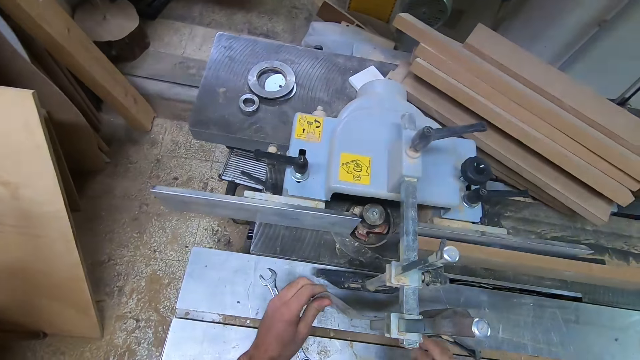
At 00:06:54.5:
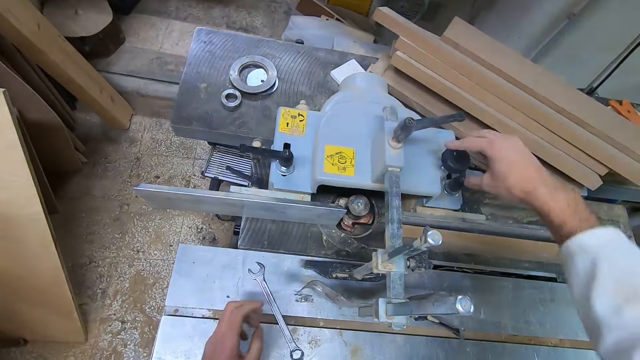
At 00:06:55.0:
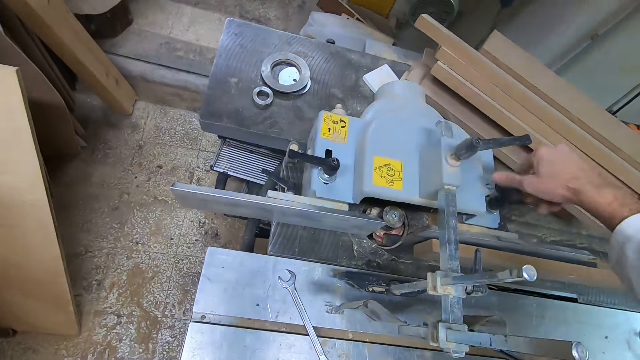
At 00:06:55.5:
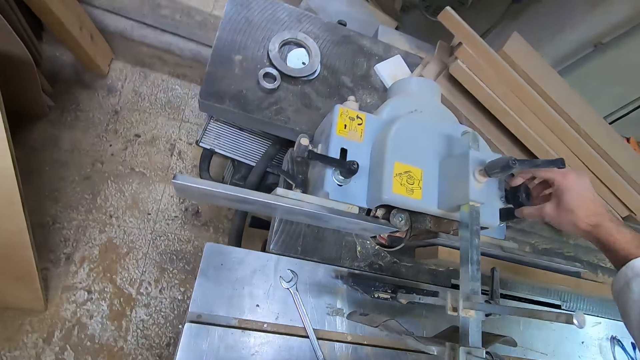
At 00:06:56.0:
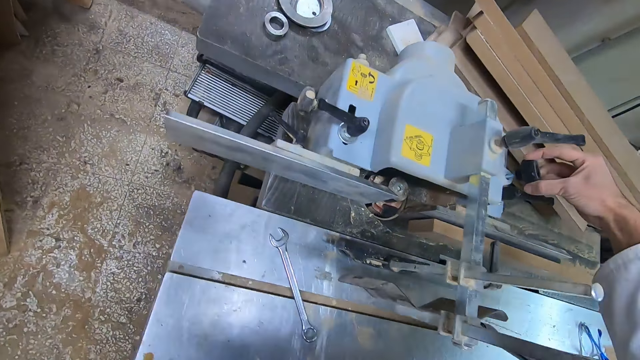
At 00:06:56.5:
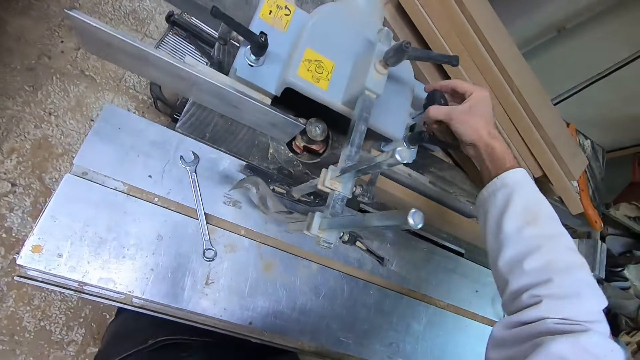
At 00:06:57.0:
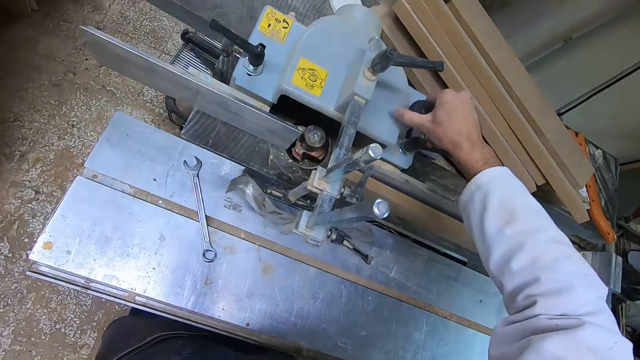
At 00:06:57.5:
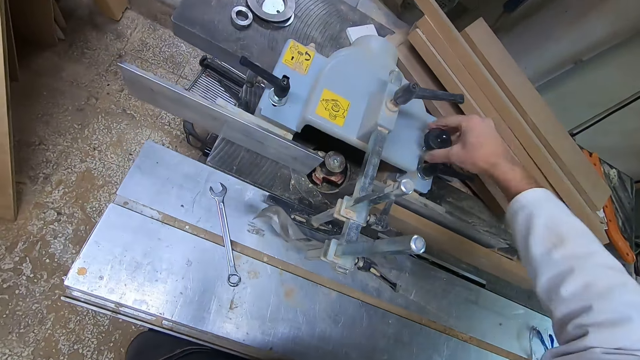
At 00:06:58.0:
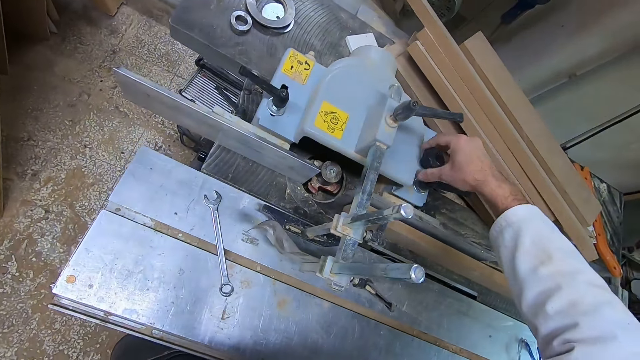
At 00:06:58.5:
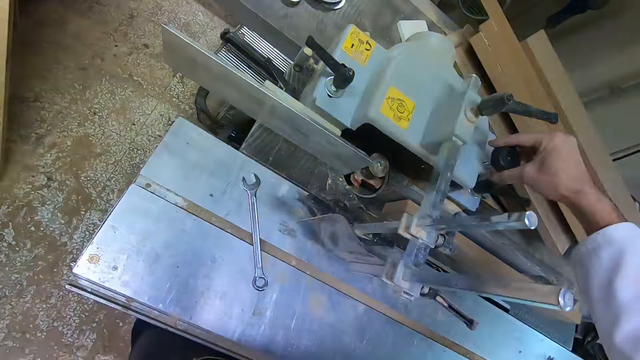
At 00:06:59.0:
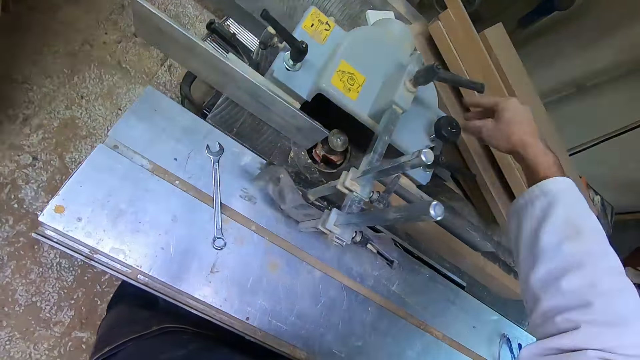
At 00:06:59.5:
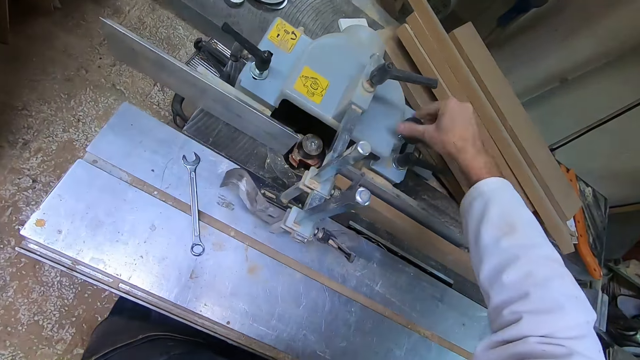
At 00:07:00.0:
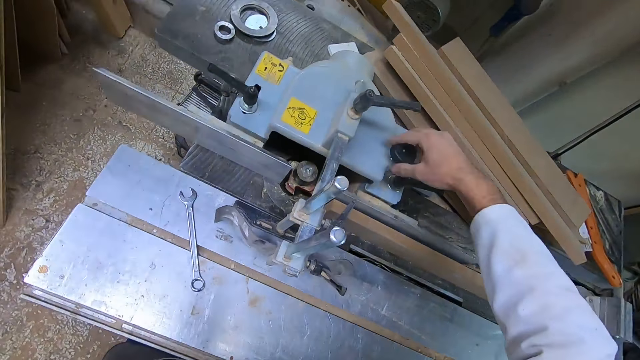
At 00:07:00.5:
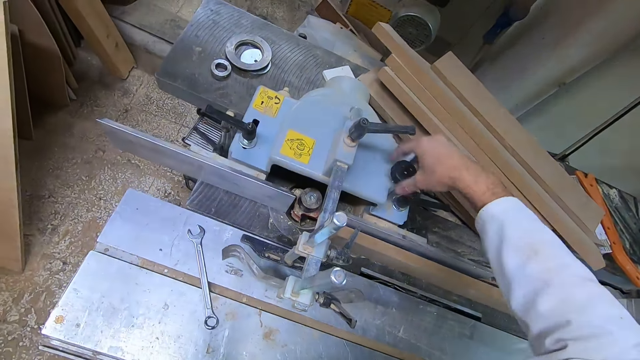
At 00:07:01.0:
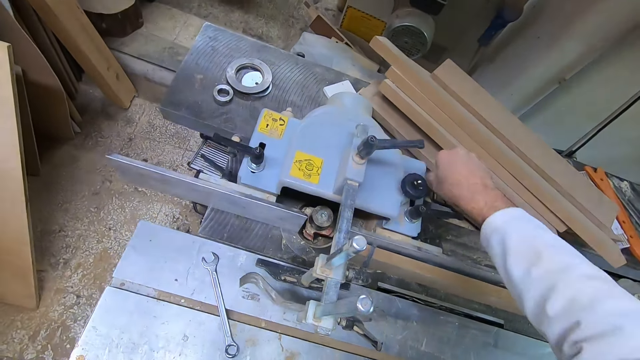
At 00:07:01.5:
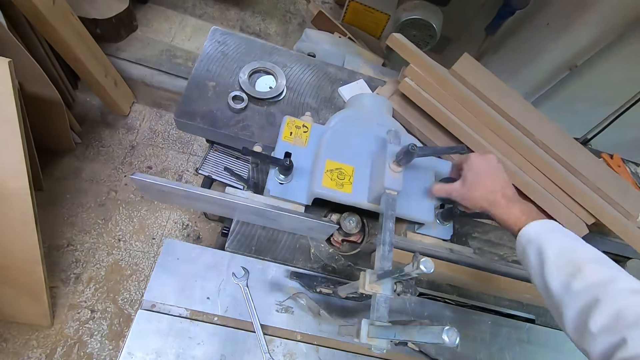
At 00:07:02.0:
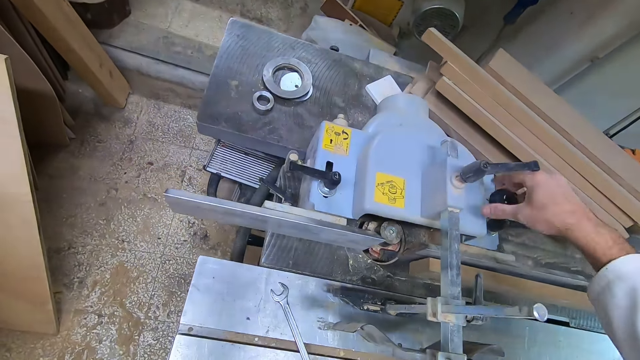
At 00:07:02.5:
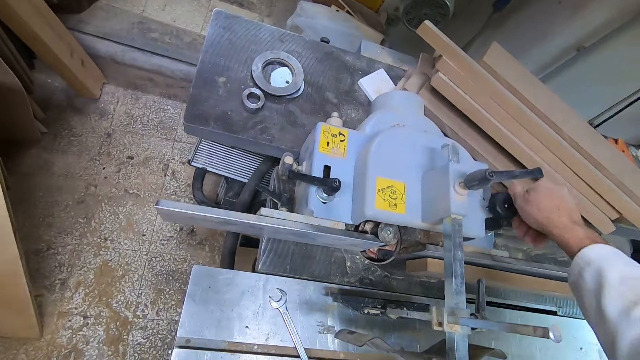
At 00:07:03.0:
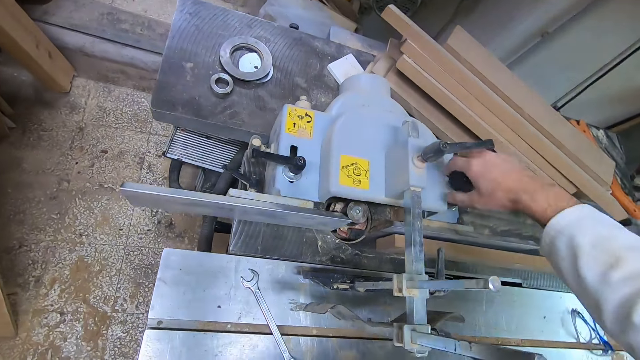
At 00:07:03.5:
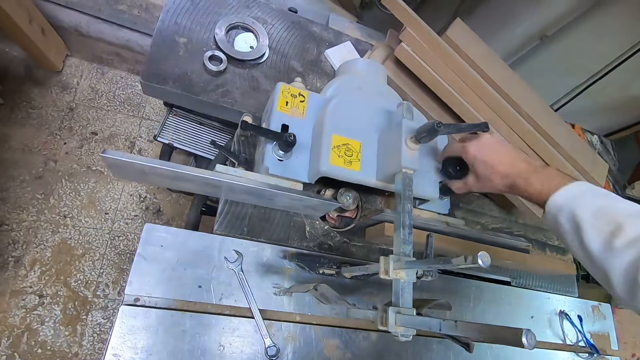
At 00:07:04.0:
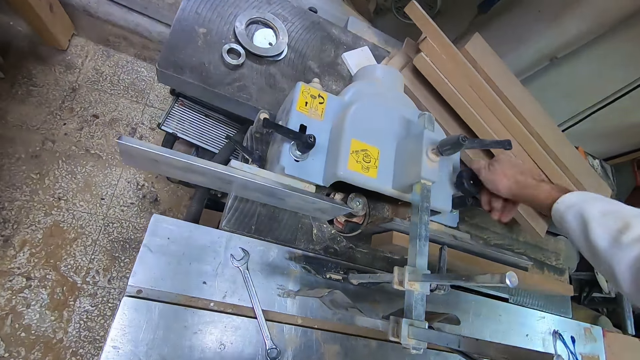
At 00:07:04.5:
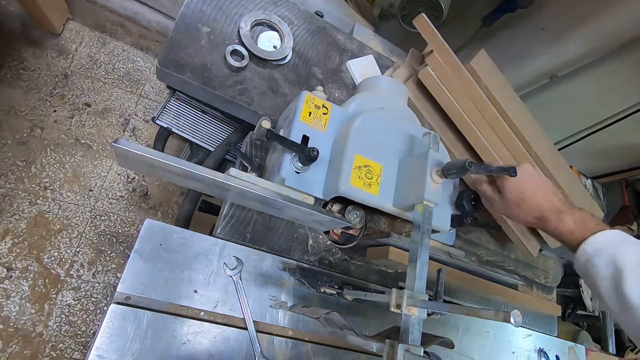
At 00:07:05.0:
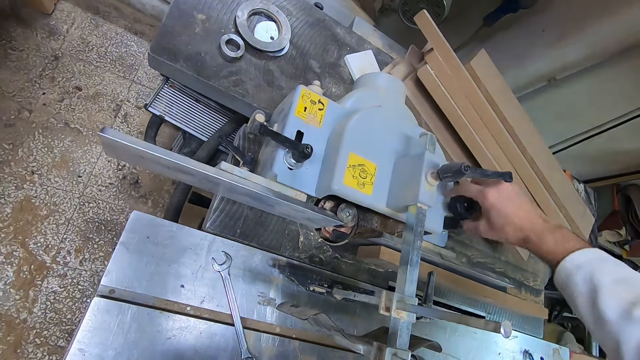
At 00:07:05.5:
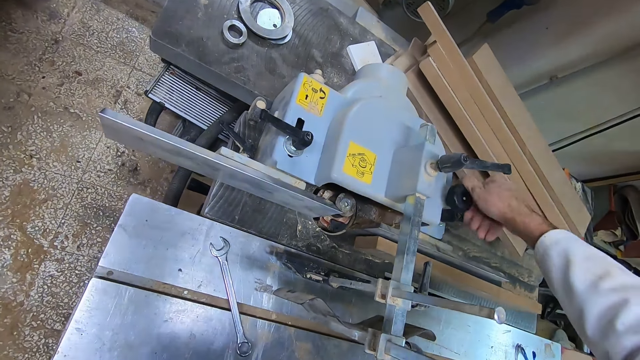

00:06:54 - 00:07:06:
The camera wearer tightens a knob on the dust collector.

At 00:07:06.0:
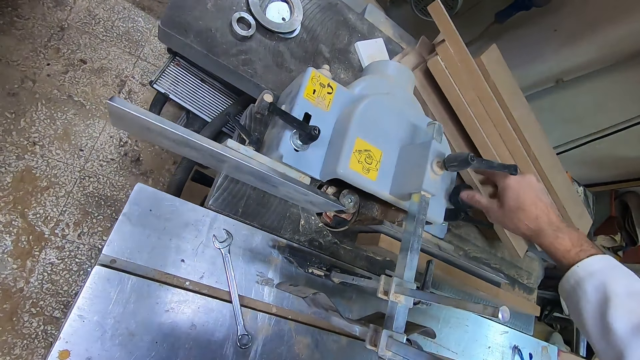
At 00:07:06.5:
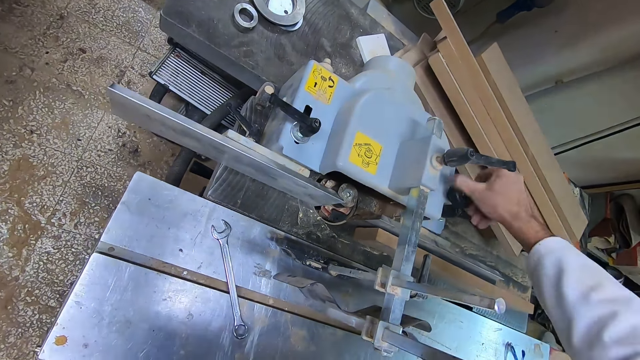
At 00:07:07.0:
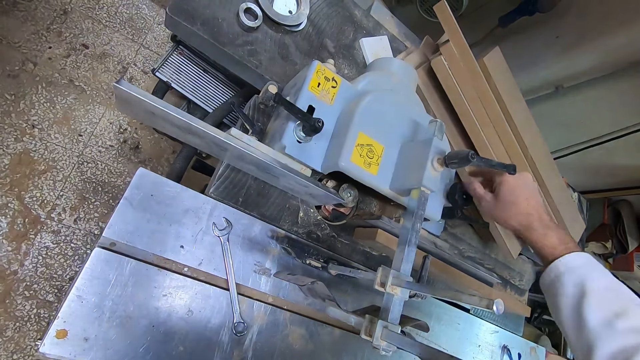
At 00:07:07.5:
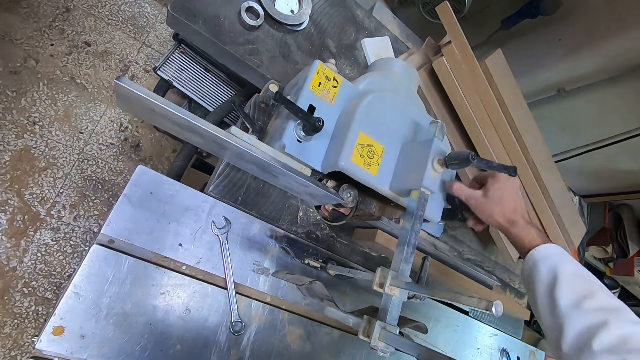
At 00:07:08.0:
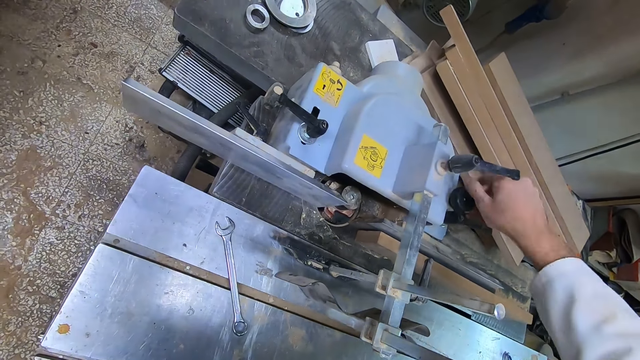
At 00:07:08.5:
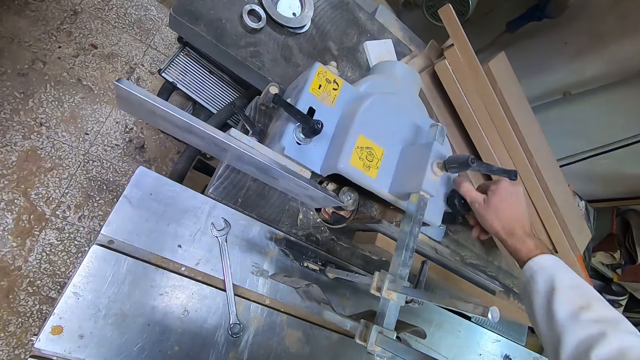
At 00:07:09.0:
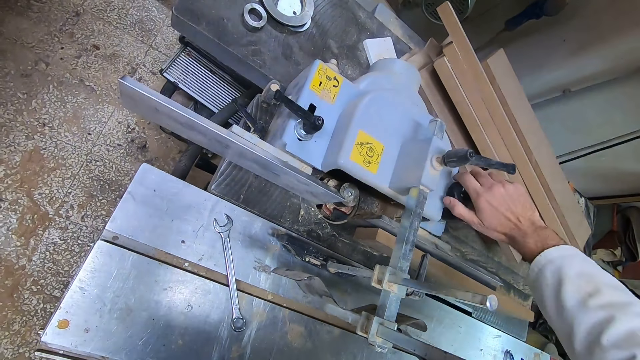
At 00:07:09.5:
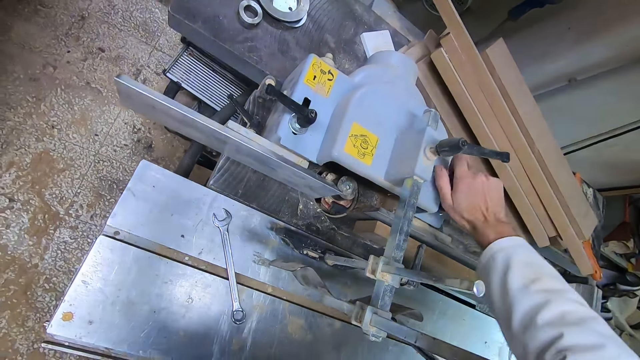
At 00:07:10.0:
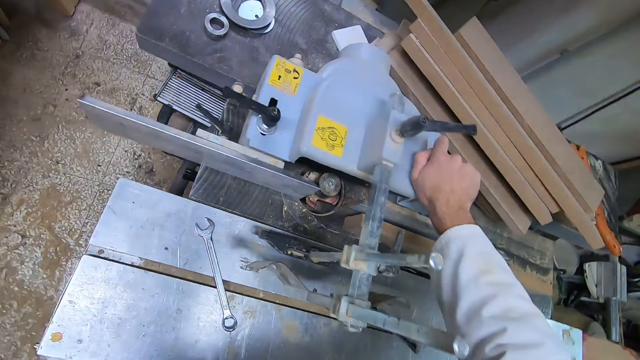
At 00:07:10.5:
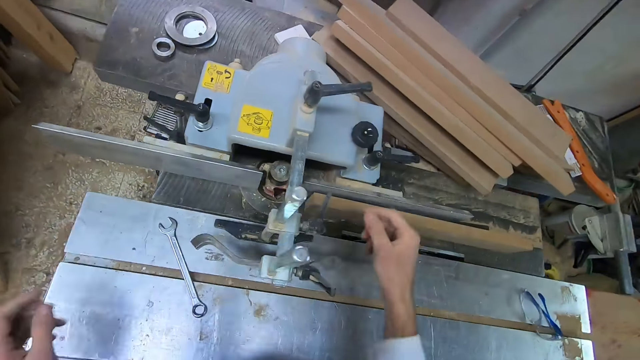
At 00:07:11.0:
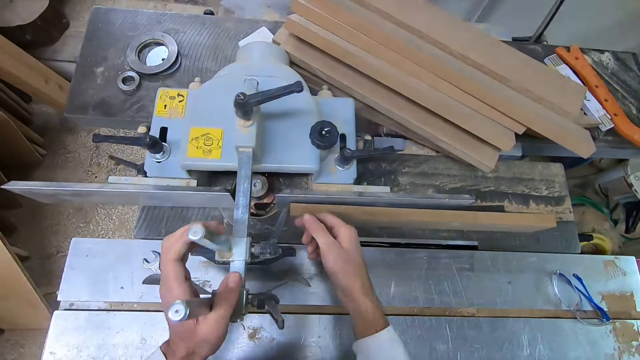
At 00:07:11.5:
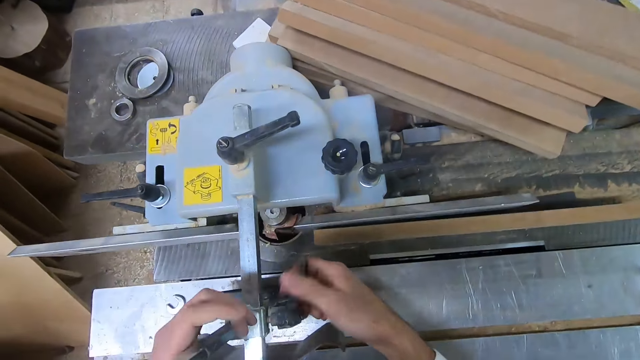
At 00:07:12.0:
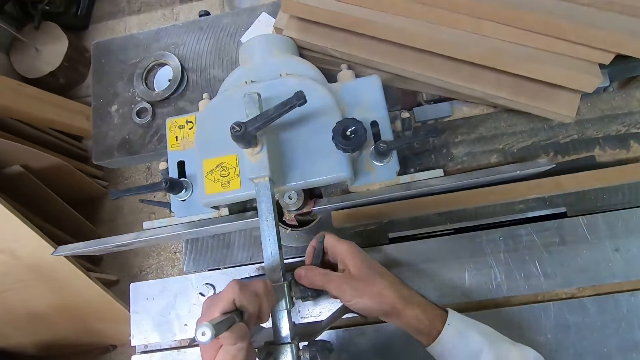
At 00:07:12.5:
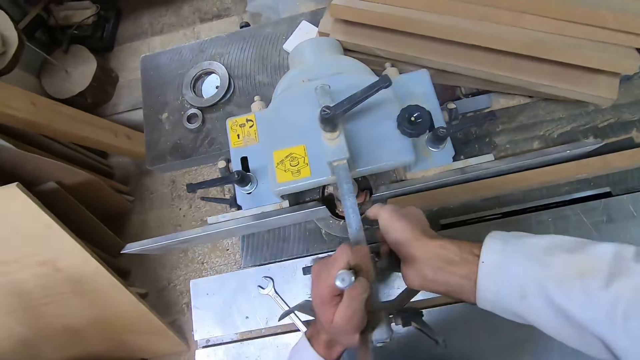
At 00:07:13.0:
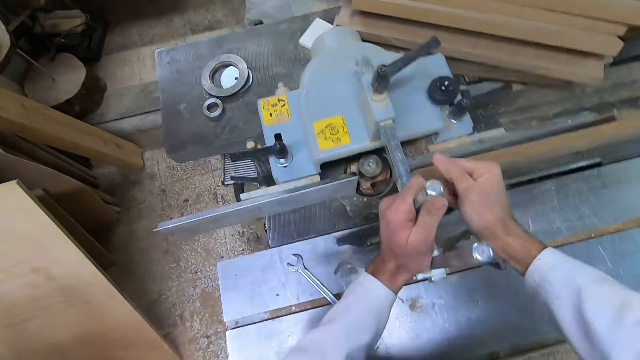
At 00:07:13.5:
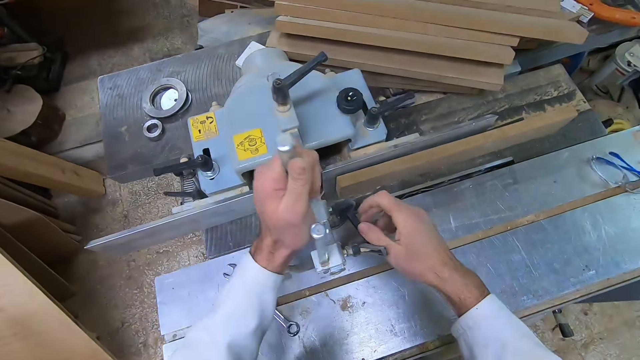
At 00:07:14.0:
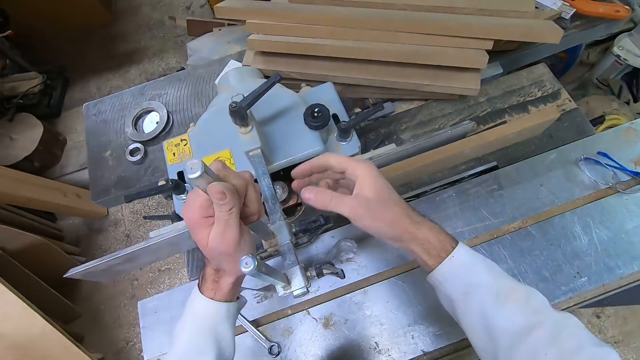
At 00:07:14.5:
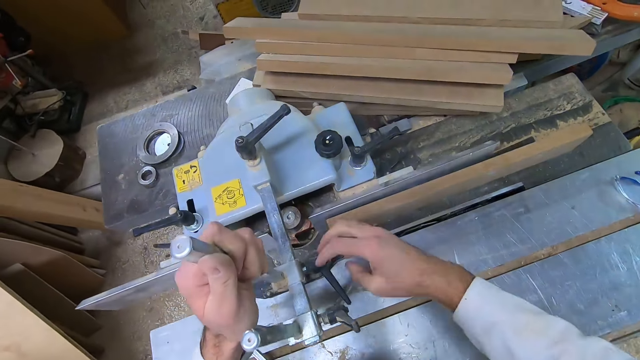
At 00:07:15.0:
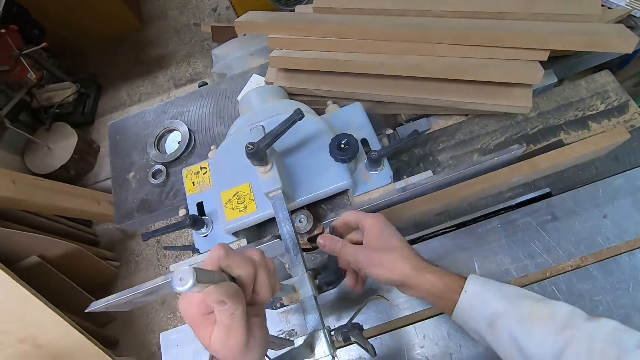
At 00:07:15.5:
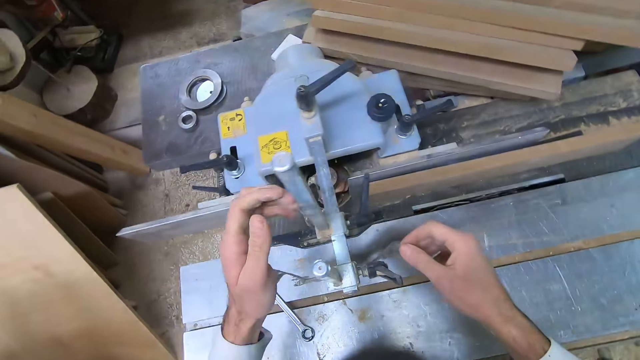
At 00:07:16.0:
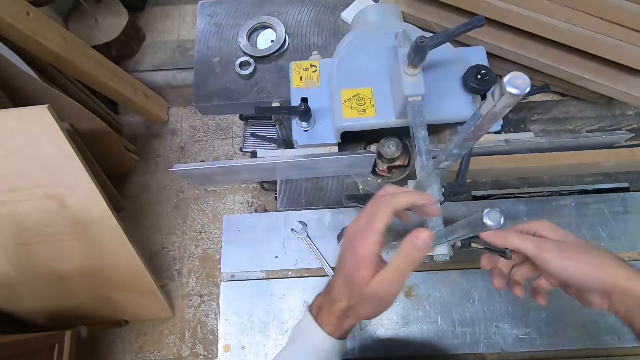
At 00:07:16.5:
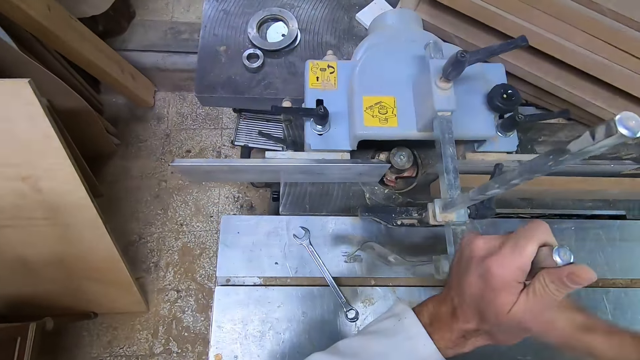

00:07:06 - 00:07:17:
The camera wearer holds the miter gauge. They adjust a handle on the dust collector. They loosen the miter gauge.
